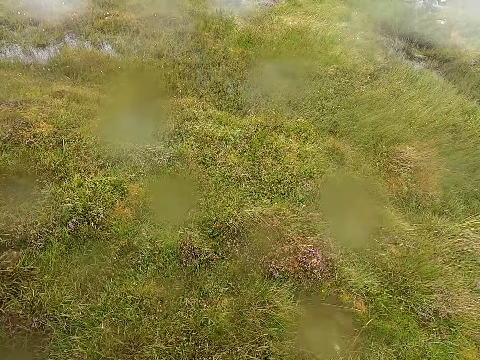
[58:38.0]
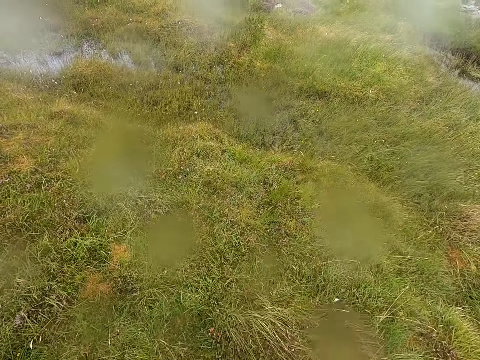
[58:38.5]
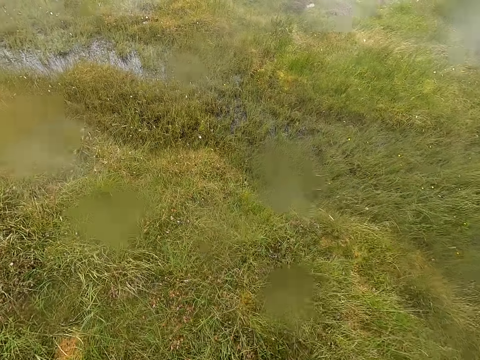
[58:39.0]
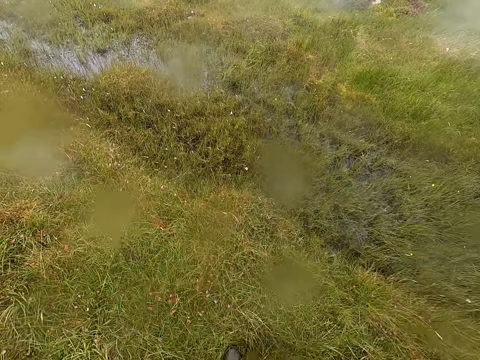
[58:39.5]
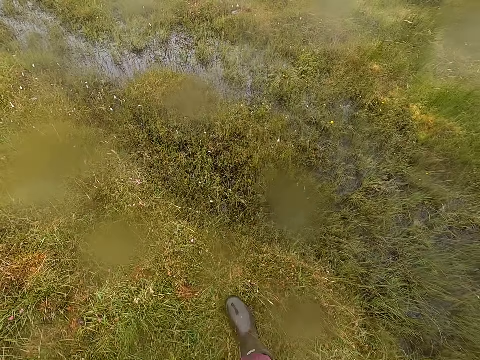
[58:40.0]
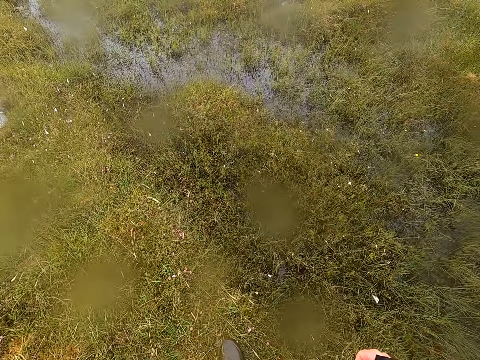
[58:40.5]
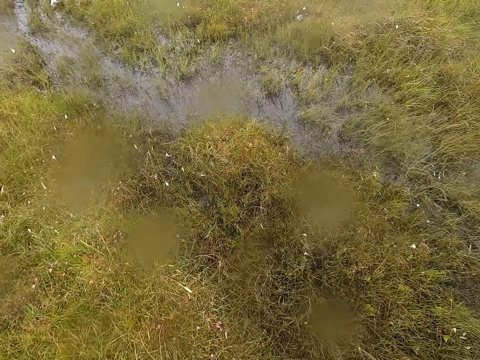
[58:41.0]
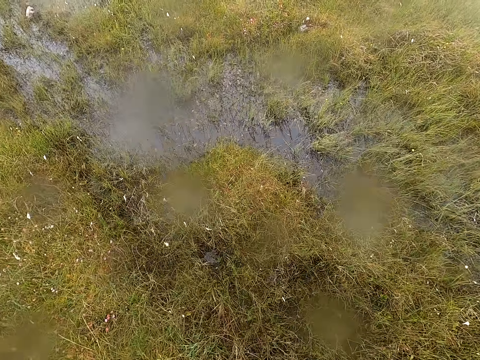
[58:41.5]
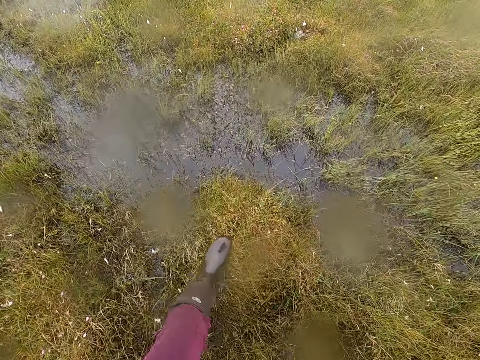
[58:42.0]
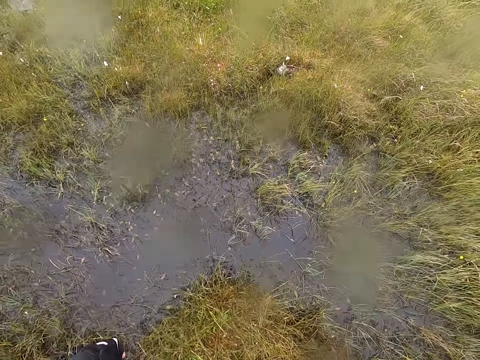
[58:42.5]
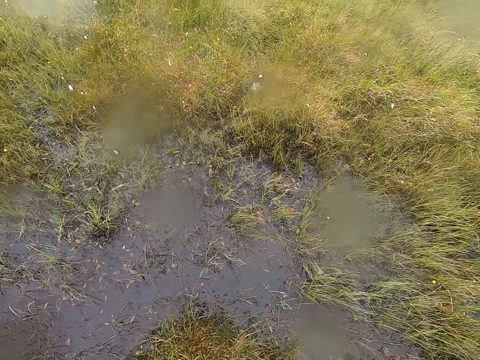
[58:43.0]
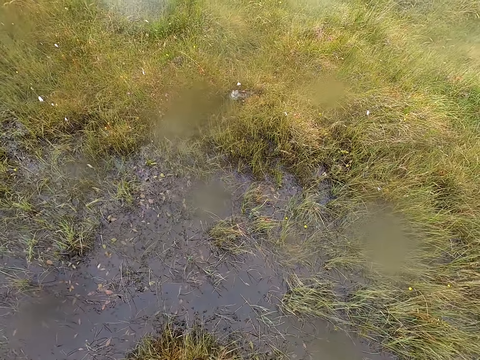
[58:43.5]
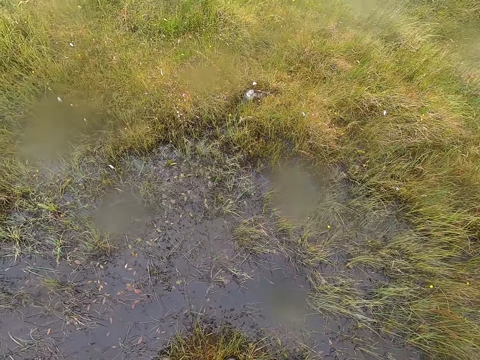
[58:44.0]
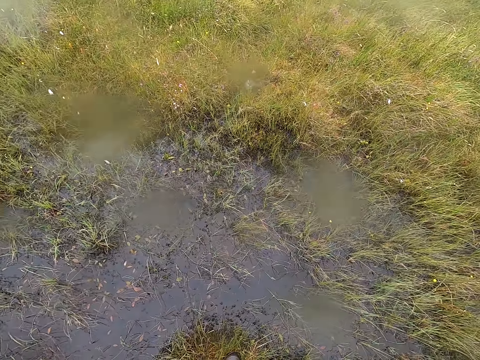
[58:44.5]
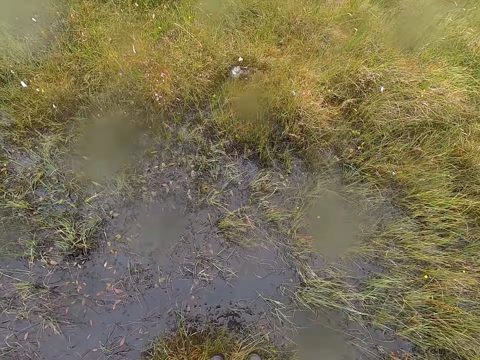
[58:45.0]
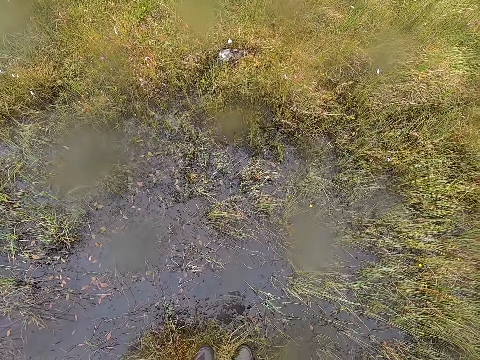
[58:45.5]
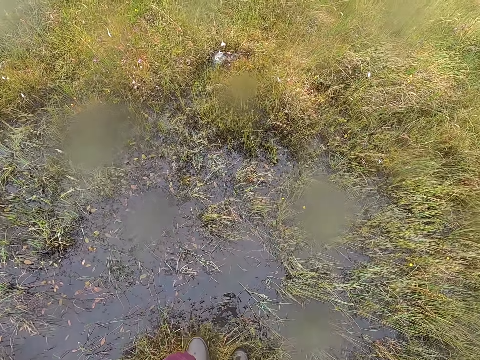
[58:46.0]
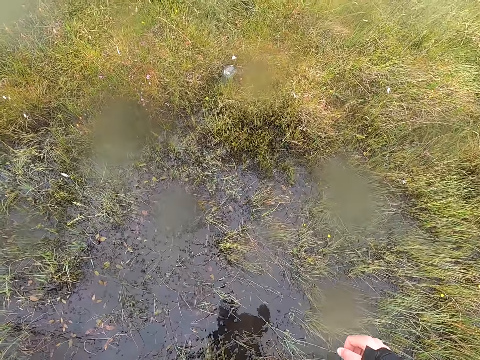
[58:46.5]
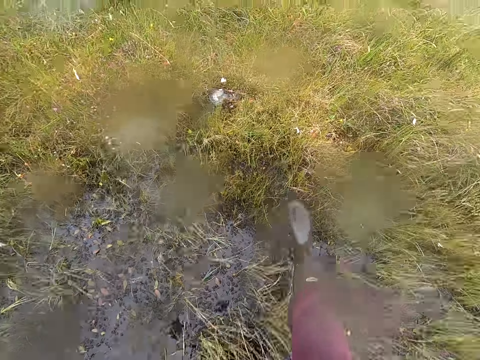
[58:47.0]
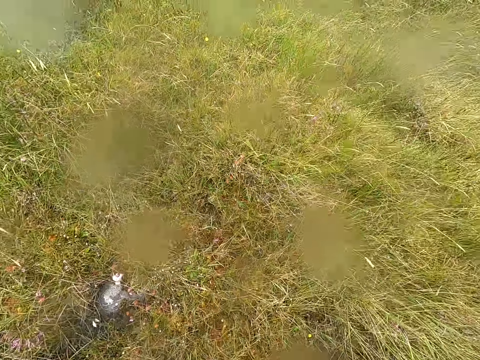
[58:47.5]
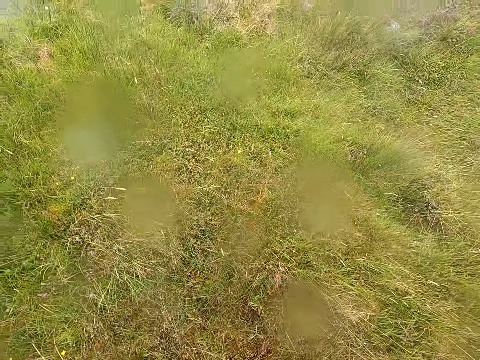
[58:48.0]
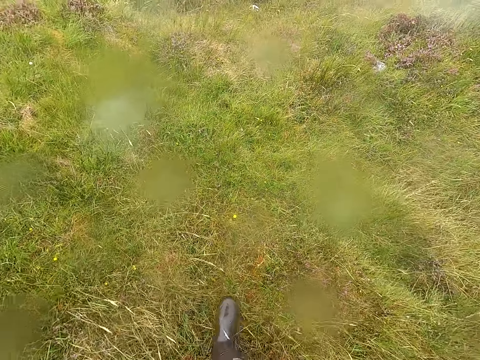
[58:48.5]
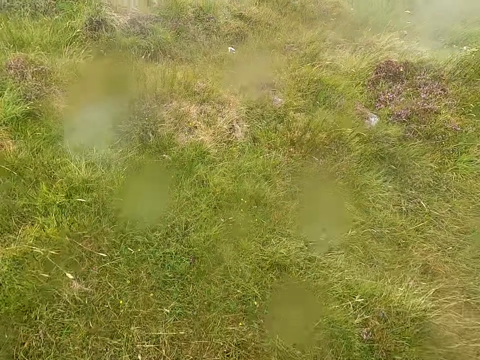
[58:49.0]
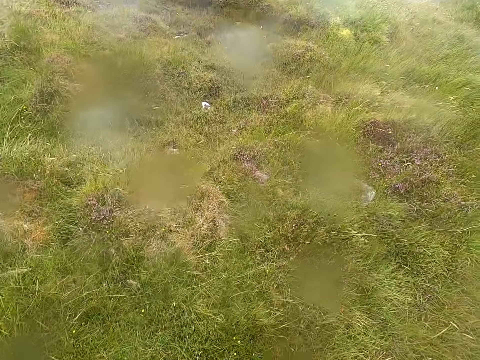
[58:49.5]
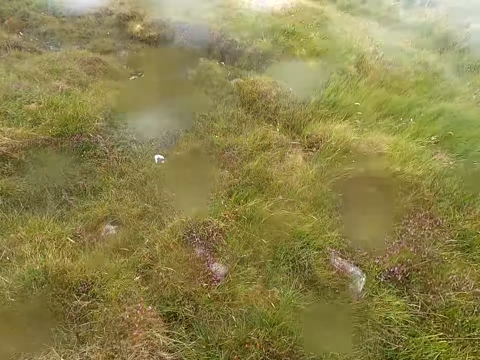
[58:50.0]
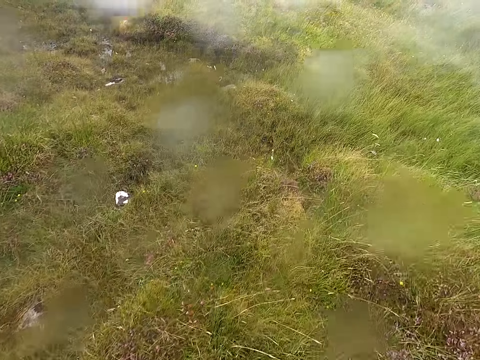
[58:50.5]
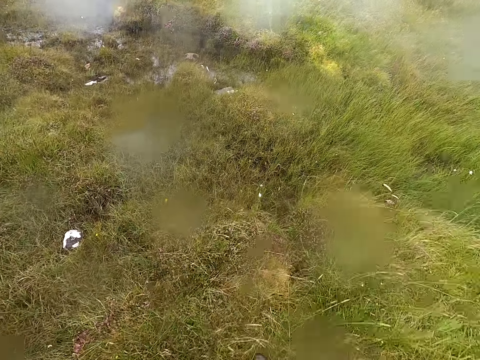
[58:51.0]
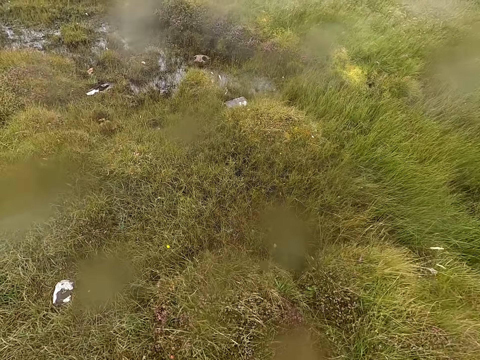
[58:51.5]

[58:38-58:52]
The camera wearer looks around and stops walking. They stand near water in the swamp area. They jump over the water. They walk around the swampy area.

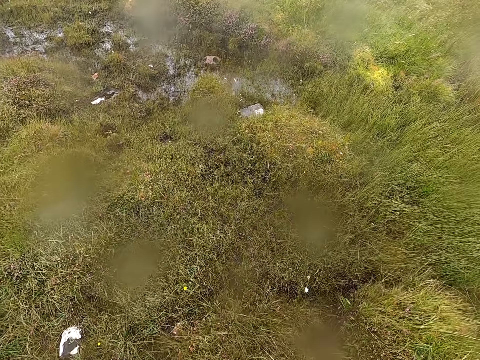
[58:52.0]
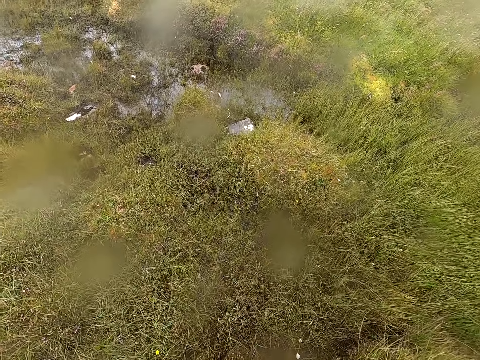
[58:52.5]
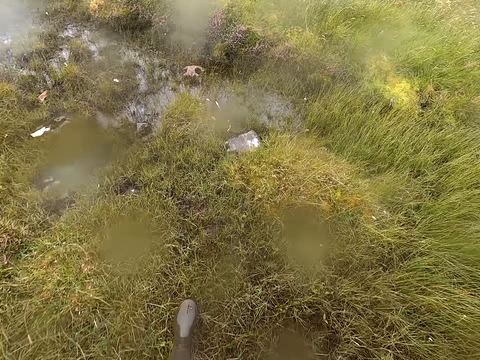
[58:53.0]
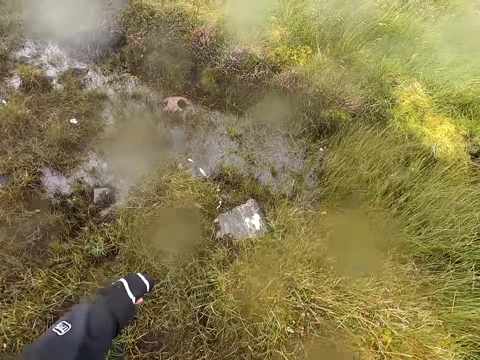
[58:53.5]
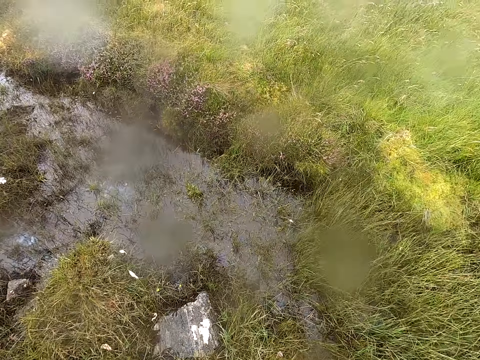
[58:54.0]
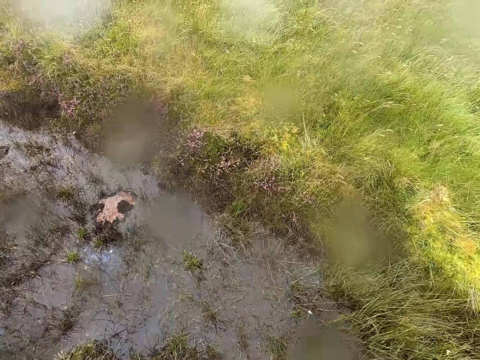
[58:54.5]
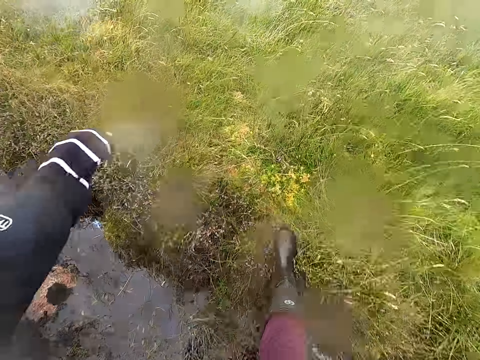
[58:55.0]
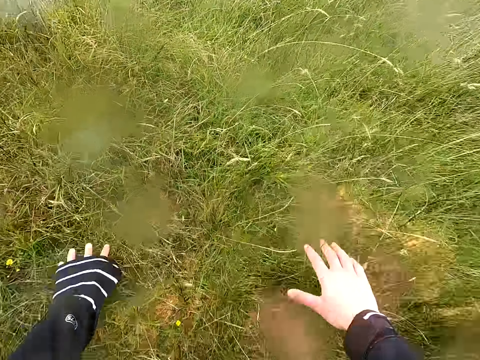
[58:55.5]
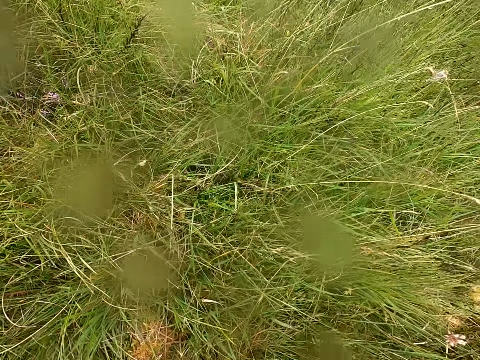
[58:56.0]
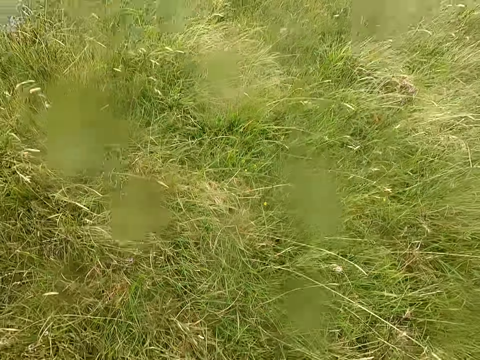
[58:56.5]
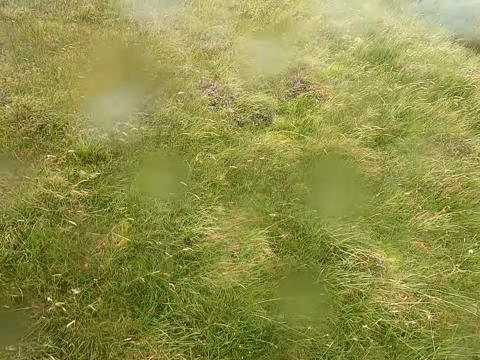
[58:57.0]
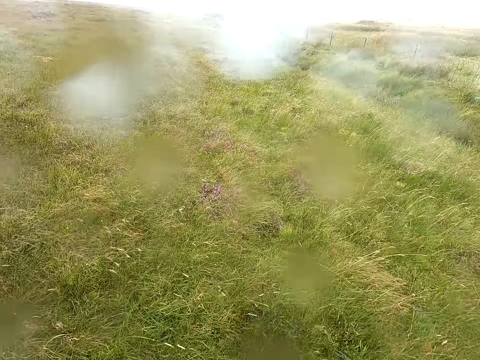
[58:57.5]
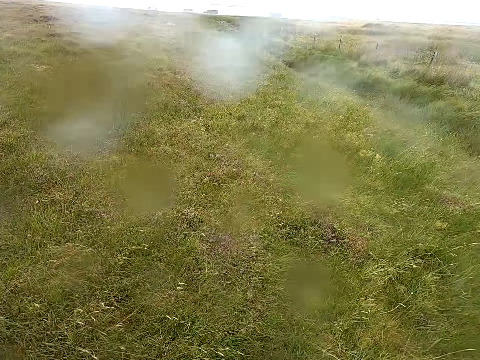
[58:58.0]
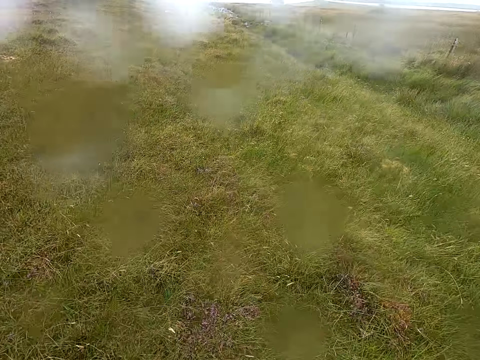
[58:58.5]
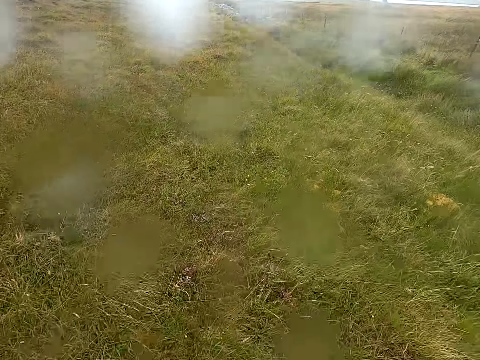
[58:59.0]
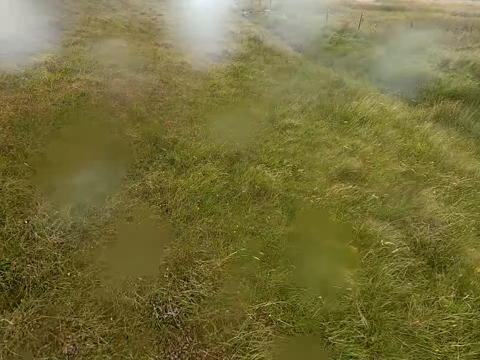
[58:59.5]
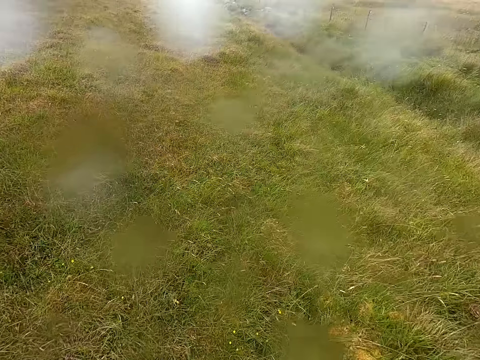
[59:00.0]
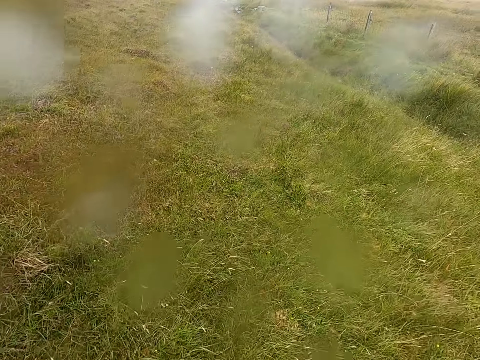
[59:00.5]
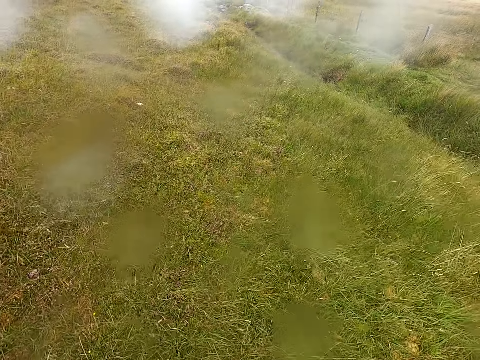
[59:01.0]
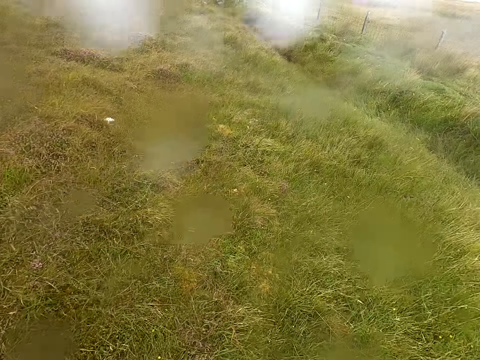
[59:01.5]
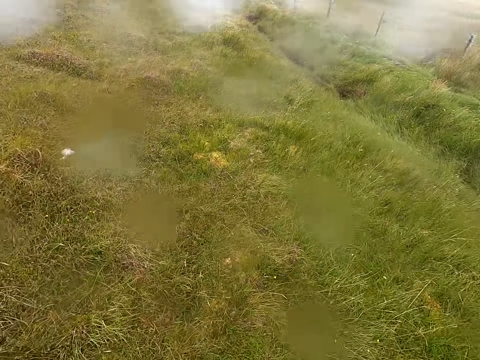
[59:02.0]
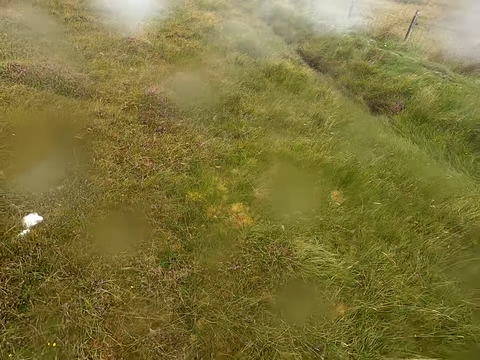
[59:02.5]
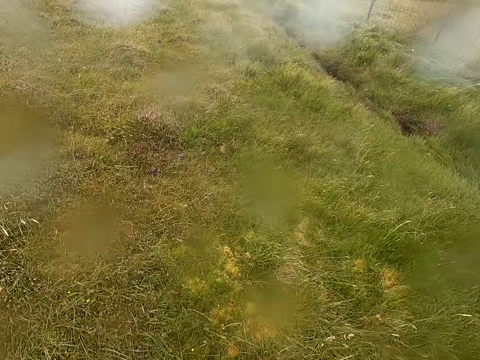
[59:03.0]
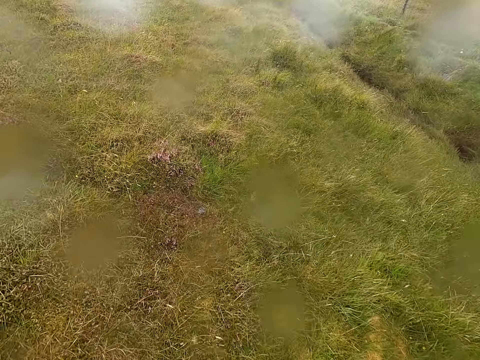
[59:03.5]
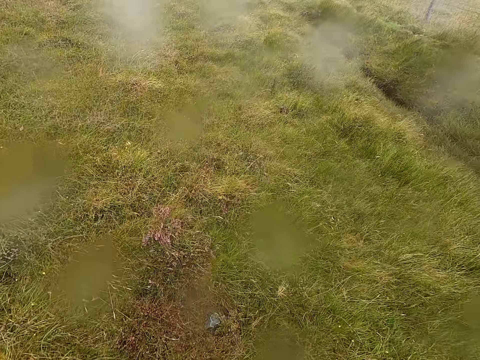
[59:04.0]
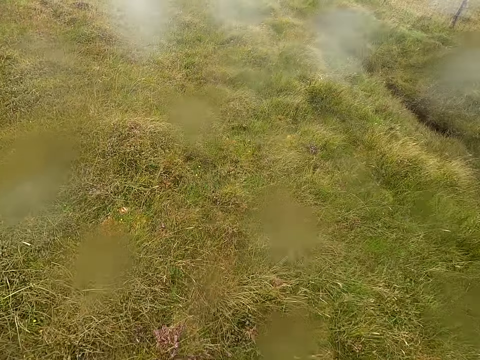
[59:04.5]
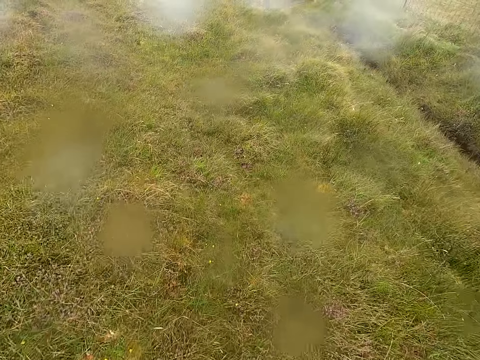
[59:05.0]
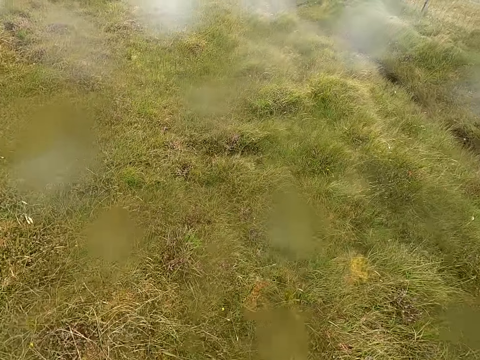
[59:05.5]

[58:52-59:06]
The camera wearer walks near water. They jump over the water. They touch the ground. They stand up. They walk around the swampy area.
